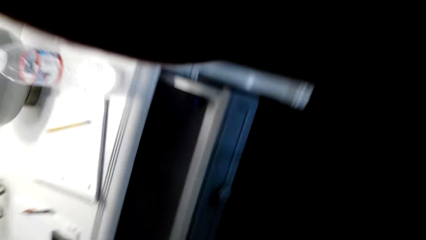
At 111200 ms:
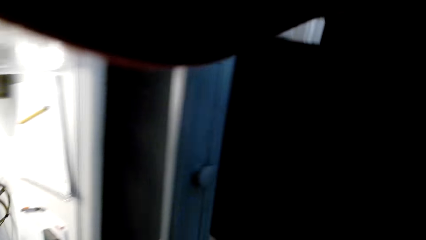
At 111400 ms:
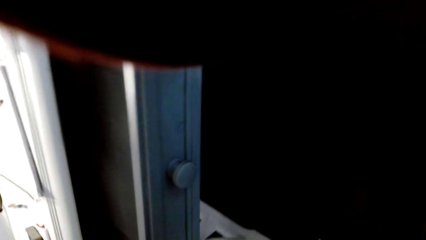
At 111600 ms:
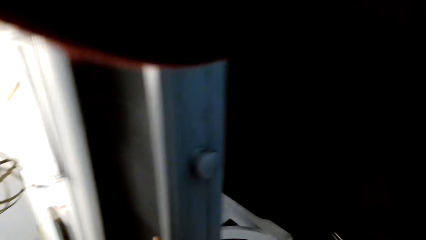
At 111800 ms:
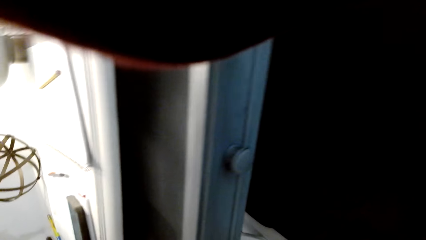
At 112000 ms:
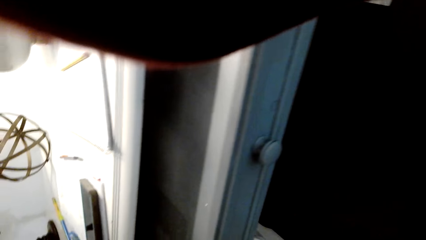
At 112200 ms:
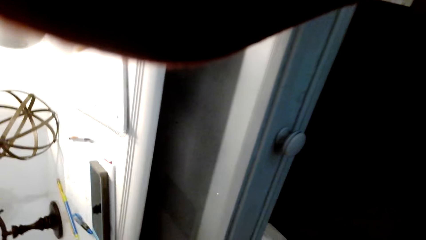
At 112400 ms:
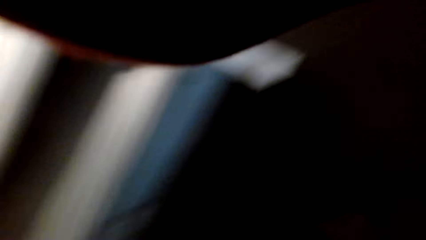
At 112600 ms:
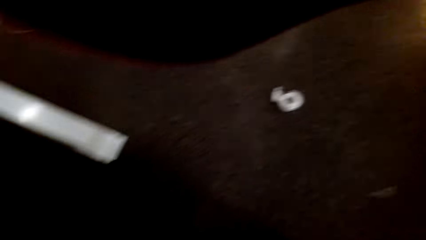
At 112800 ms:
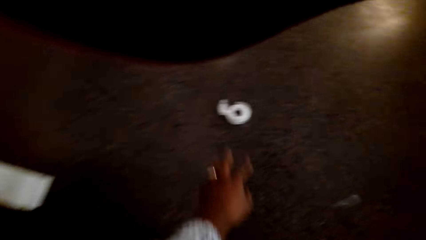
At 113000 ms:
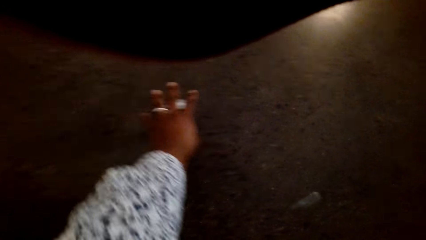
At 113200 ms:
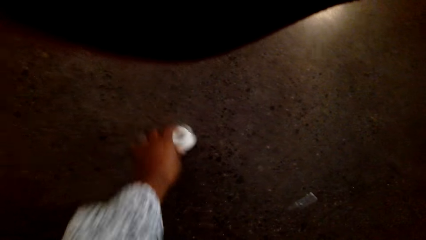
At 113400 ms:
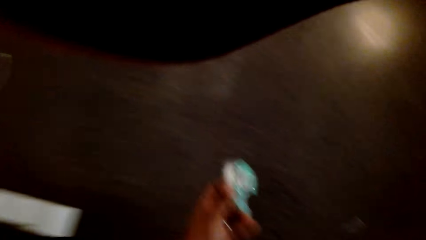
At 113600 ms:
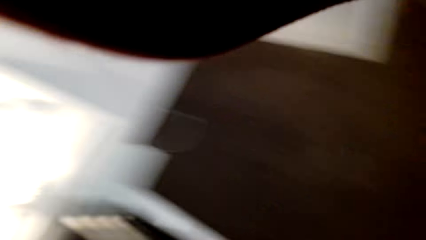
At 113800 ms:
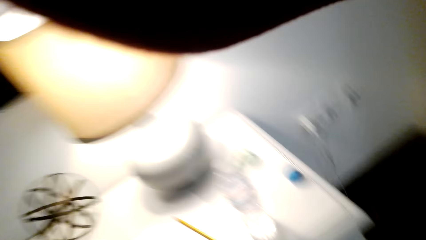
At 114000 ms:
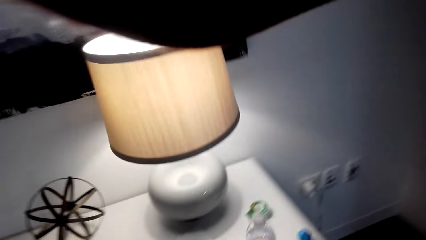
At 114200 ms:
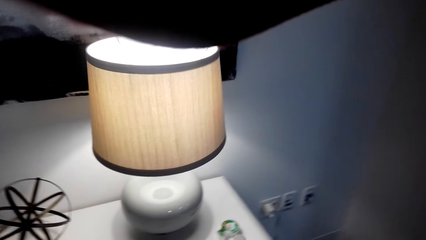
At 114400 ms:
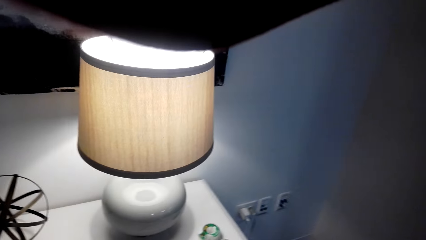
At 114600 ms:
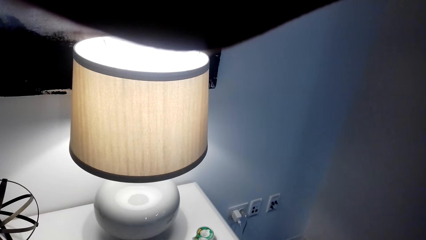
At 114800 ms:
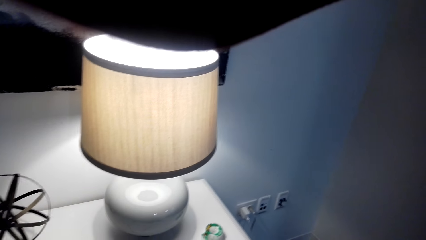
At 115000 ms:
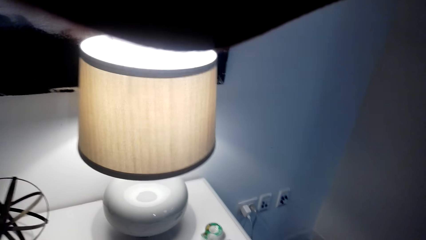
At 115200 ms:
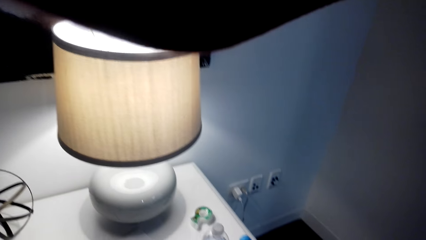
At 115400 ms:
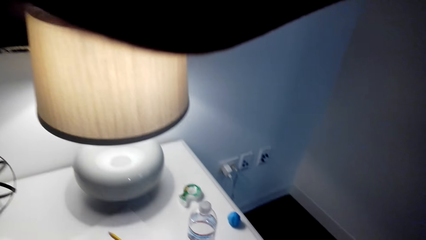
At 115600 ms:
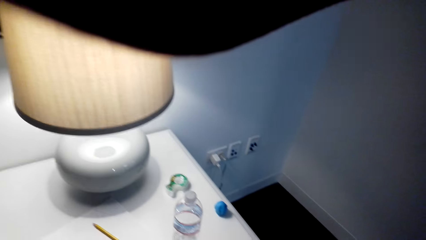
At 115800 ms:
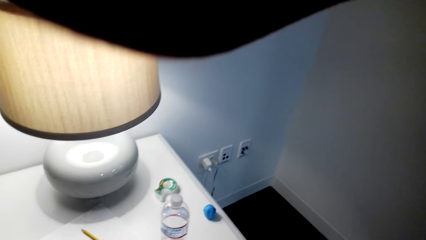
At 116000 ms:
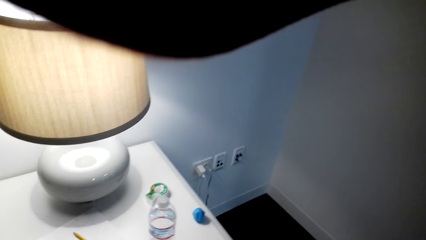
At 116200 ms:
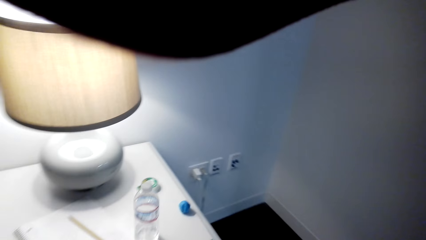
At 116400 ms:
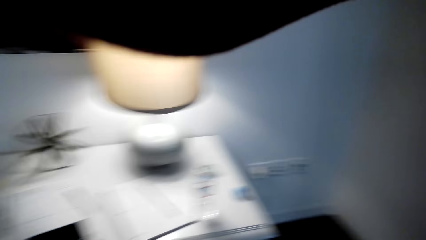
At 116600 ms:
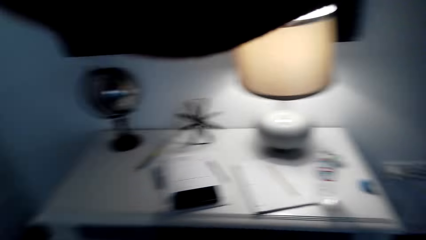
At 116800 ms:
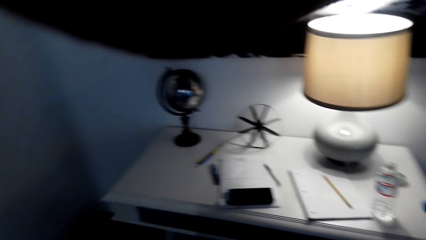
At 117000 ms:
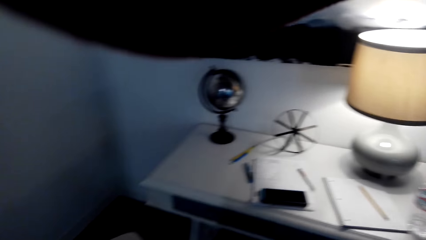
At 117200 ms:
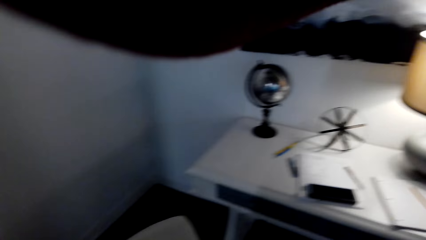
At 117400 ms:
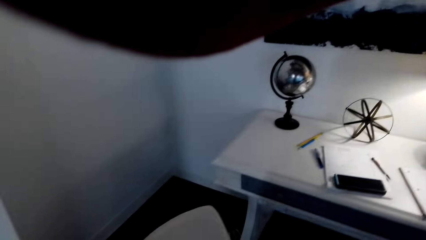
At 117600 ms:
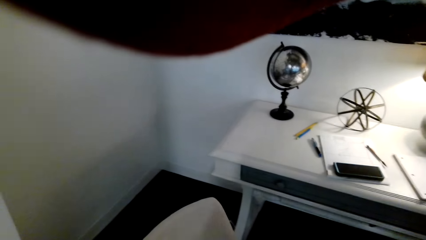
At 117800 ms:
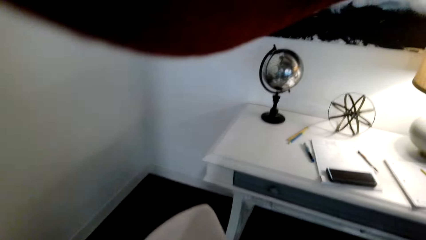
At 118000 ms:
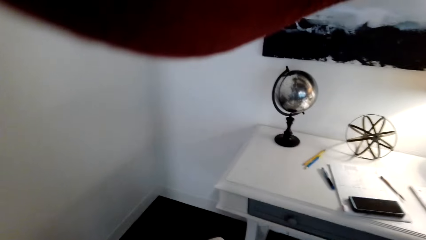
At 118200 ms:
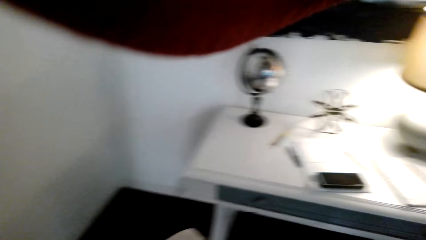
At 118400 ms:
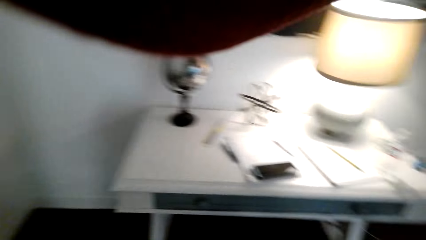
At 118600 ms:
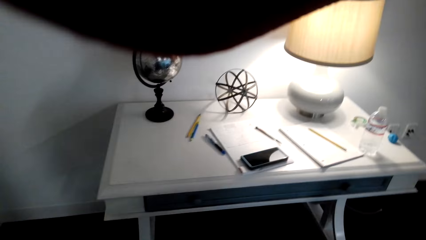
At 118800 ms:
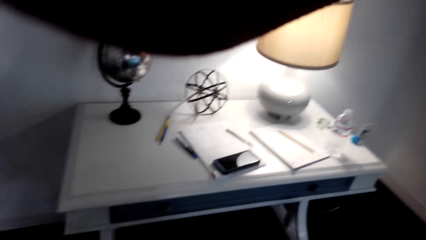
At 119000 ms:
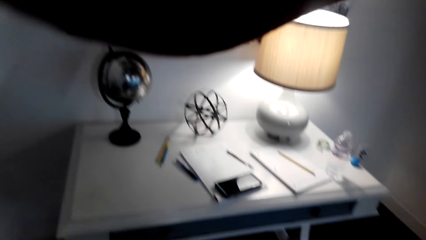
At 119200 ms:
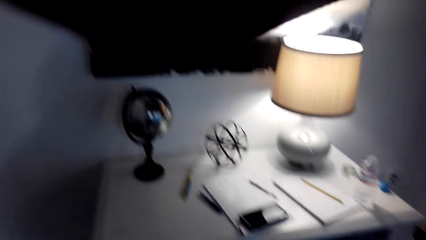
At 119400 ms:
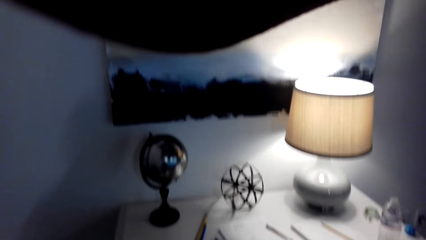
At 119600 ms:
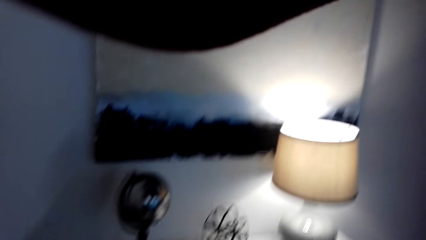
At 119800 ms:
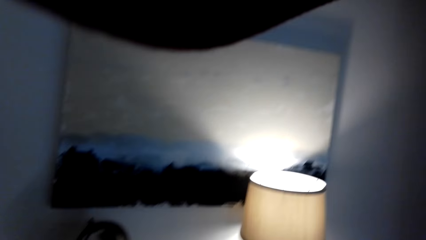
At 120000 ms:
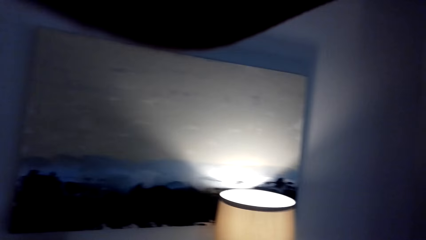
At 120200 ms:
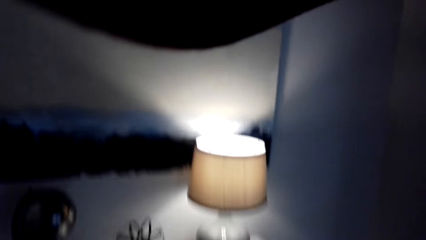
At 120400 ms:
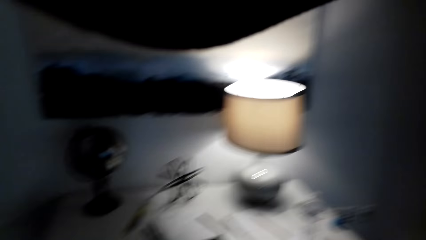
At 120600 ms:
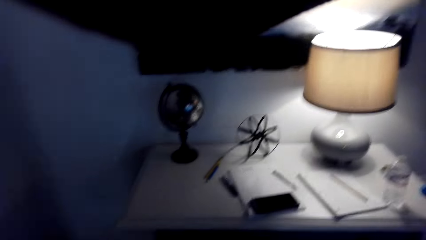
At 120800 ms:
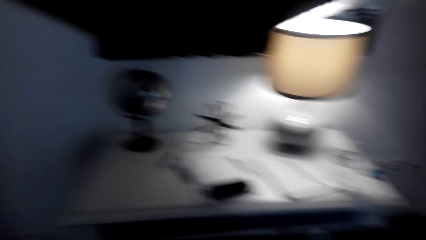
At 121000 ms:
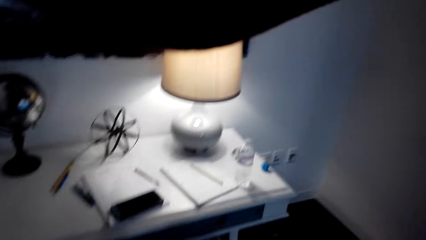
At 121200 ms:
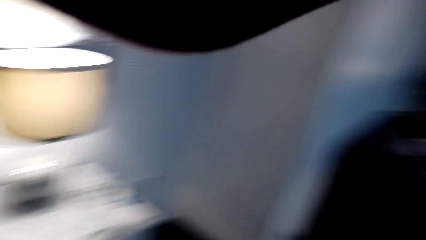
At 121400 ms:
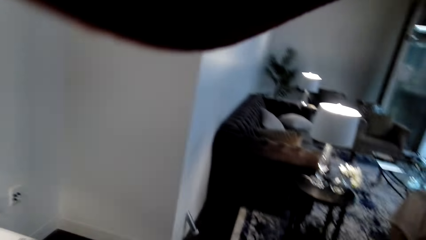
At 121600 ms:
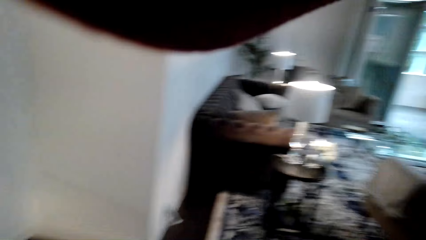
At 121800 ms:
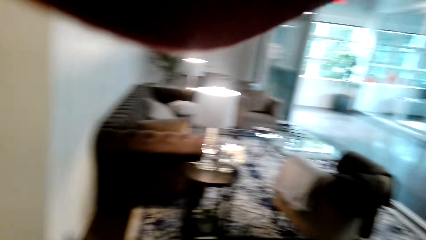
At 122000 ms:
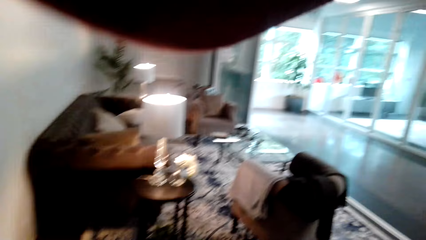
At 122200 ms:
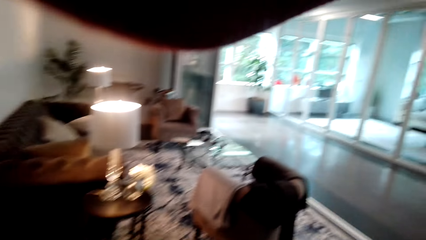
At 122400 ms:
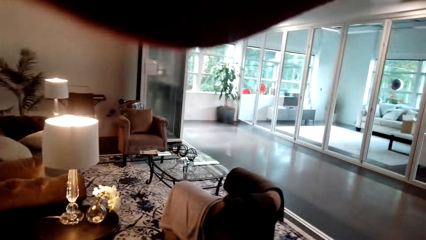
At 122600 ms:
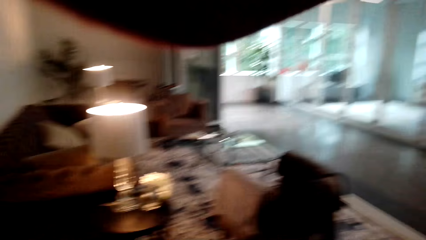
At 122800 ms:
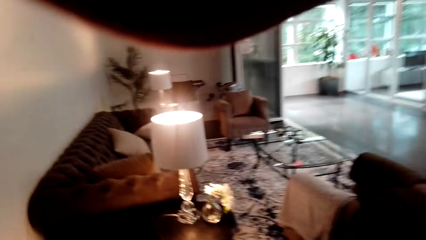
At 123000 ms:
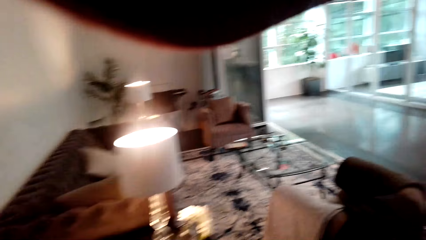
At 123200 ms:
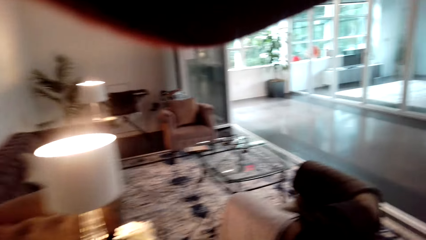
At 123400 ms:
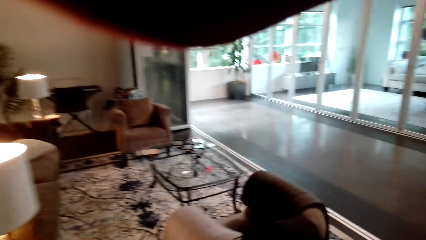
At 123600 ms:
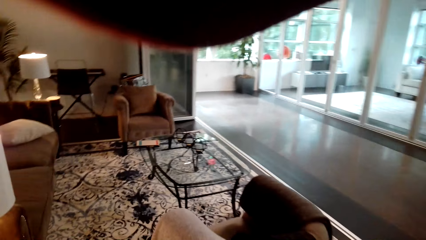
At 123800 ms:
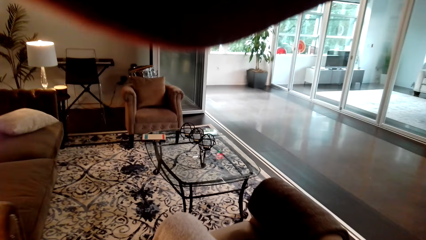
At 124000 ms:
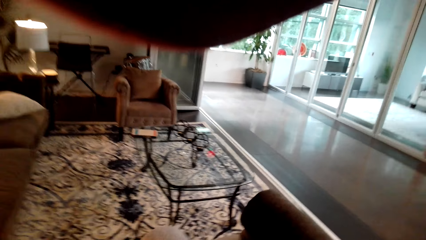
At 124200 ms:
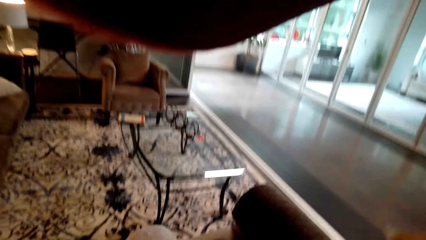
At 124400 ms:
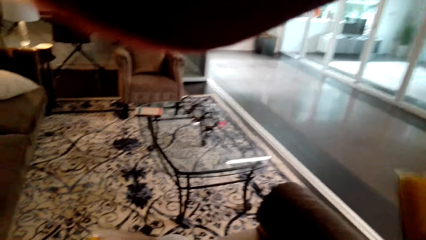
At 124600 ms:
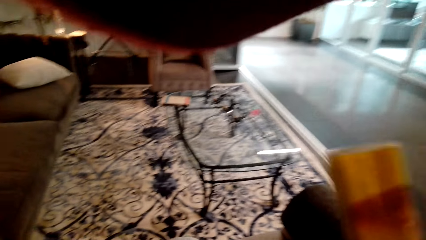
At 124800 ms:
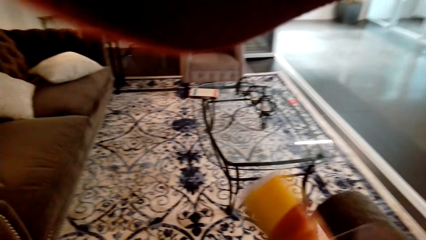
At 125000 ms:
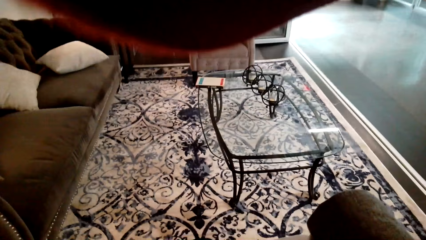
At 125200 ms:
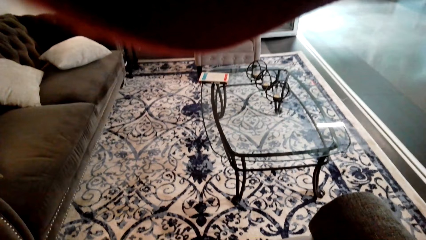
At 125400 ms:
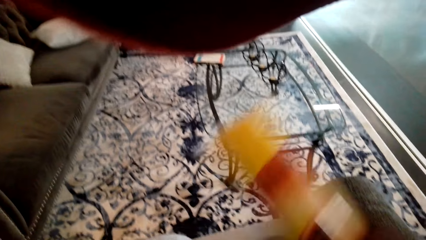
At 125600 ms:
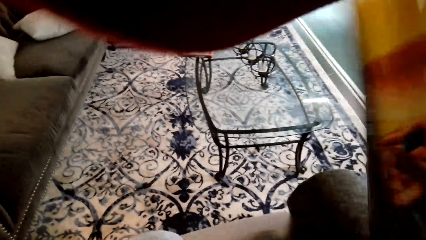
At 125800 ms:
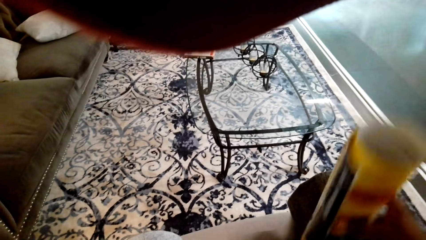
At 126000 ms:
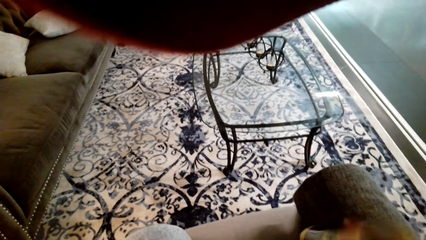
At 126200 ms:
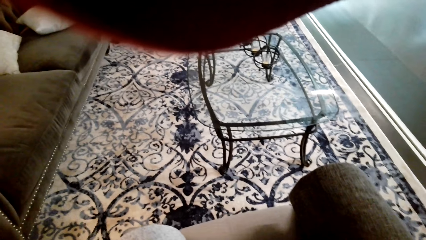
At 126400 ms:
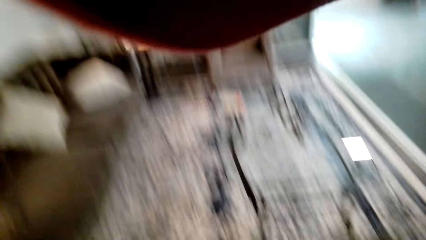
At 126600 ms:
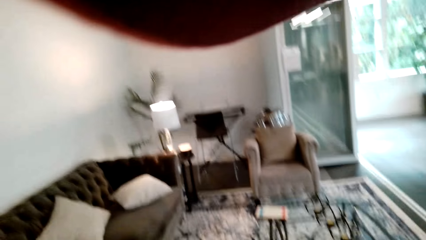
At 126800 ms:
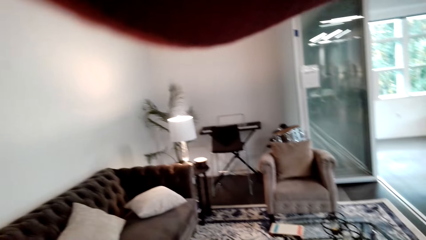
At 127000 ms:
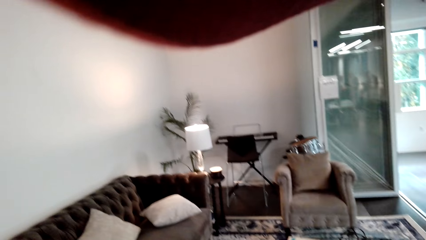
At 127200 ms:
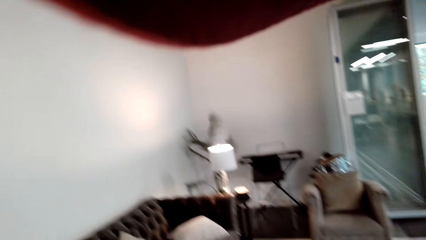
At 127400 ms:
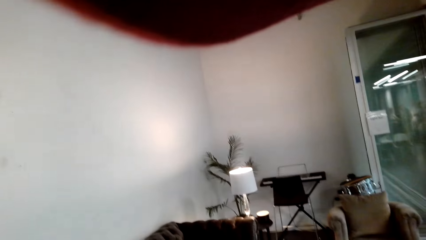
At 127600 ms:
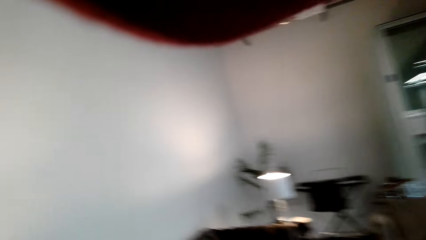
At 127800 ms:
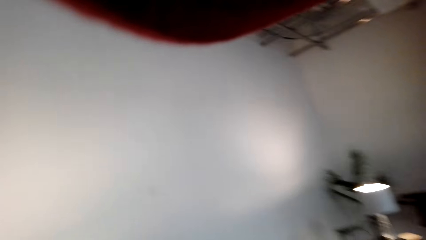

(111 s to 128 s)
The camera wearer picks up something from the floor. They close the drawer. They place the wall art on the sofa.
